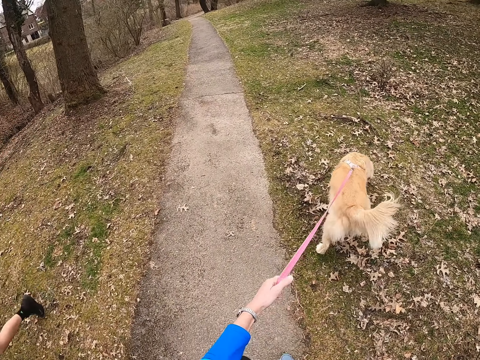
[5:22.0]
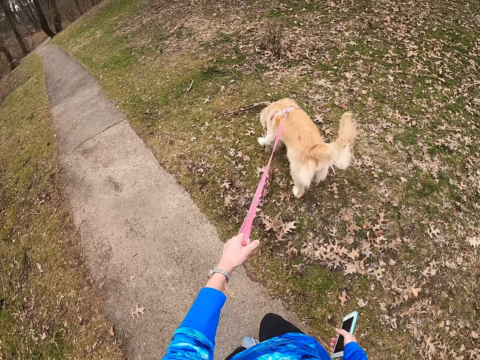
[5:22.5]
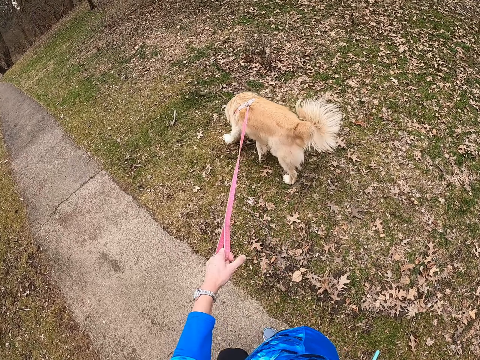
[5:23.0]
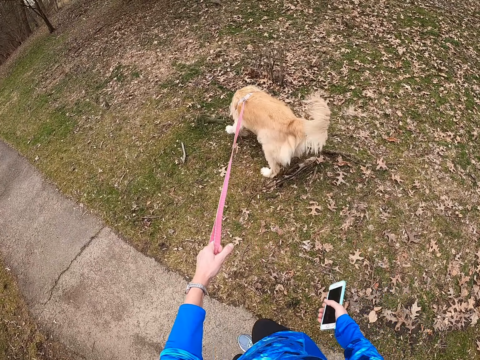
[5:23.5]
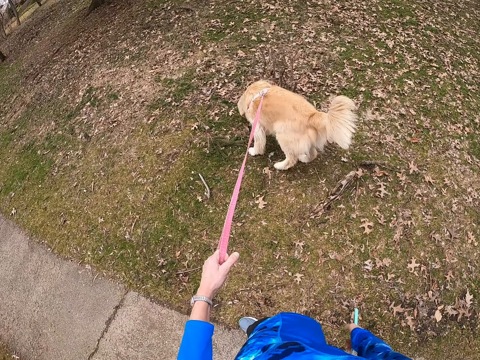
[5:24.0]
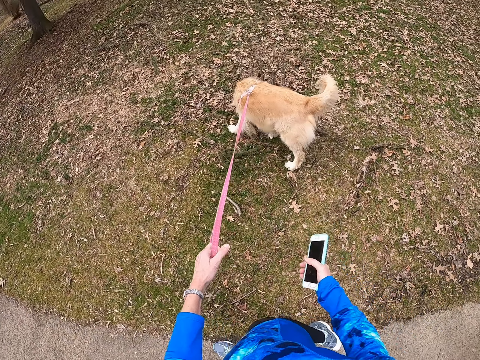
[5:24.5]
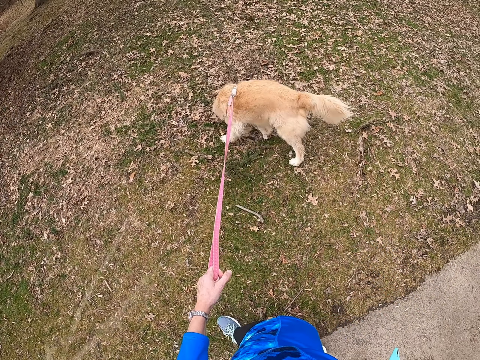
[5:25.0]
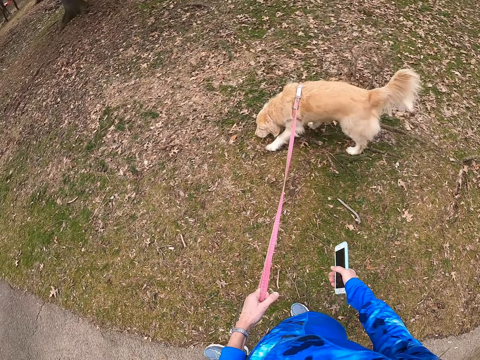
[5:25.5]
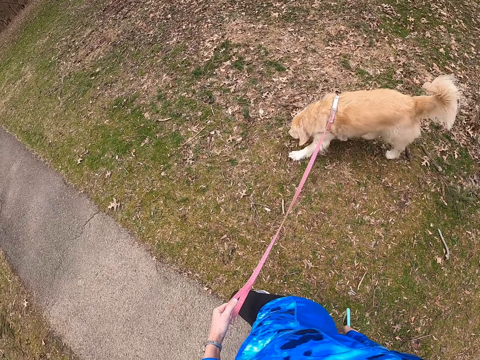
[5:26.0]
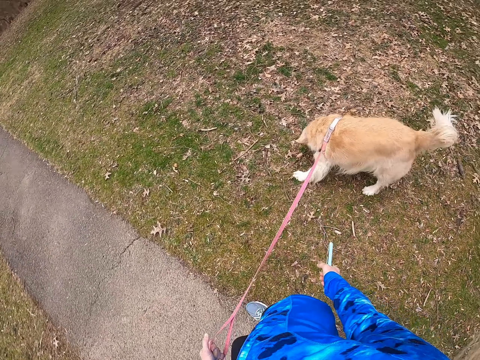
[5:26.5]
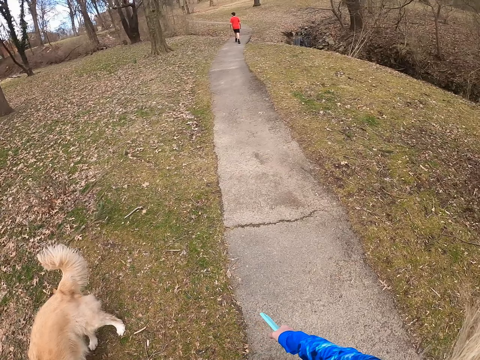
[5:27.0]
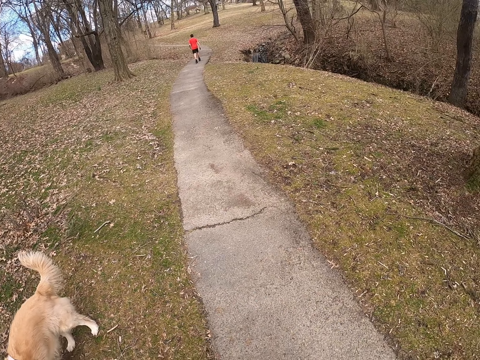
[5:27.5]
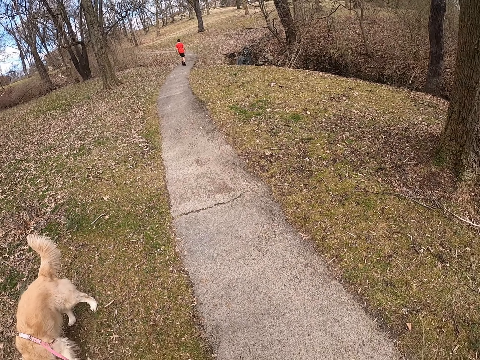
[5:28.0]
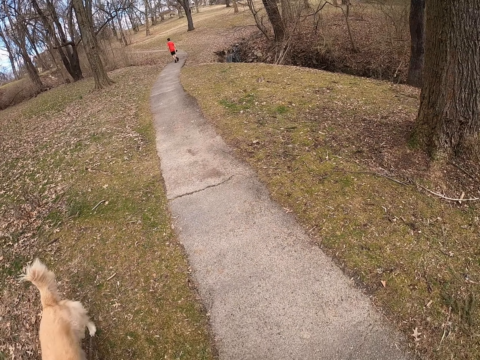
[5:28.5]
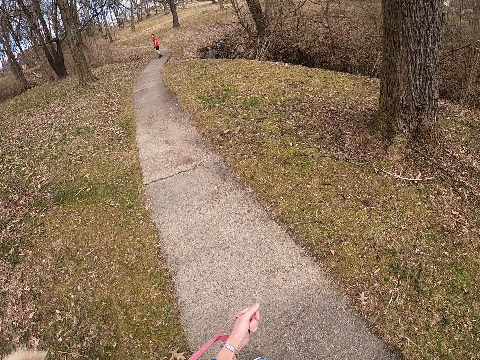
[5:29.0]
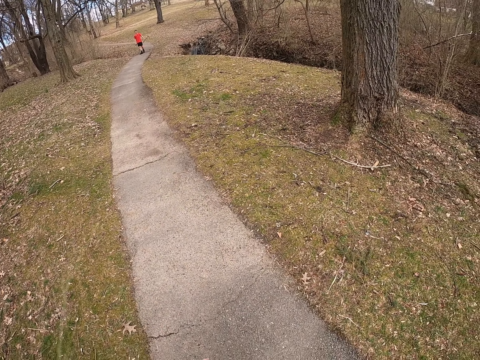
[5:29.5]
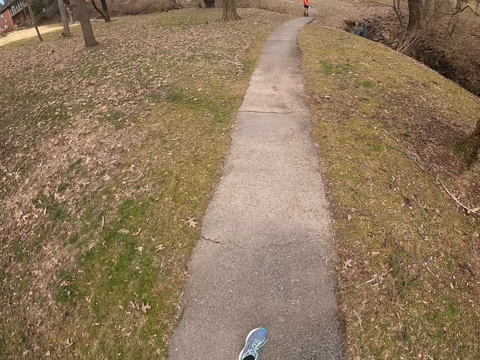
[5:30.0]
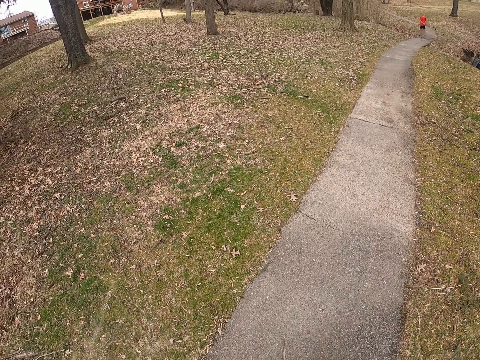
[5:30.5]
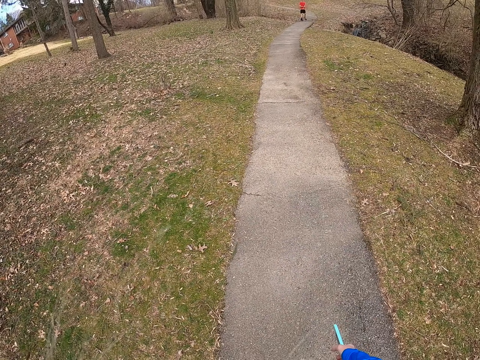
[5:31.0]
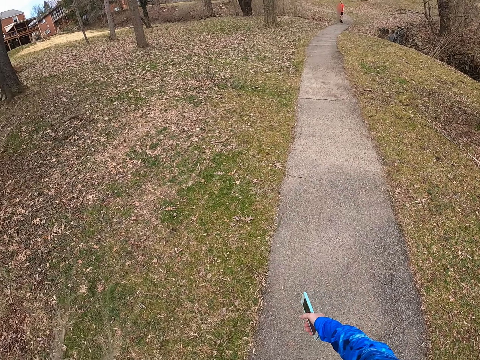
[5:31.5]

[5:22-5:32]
The camera wearer walks on a path. They pull the dog leash. They turn around the path. The person turns around the path.

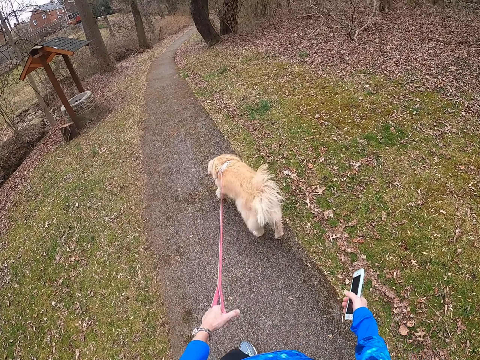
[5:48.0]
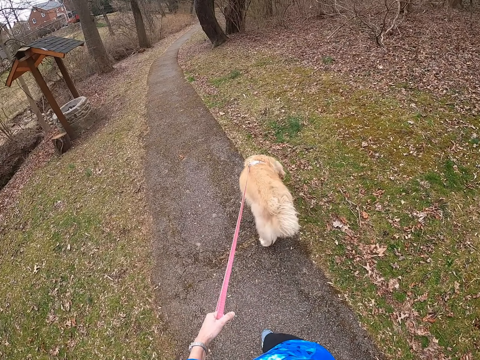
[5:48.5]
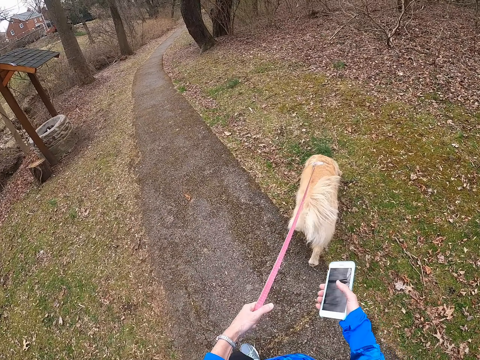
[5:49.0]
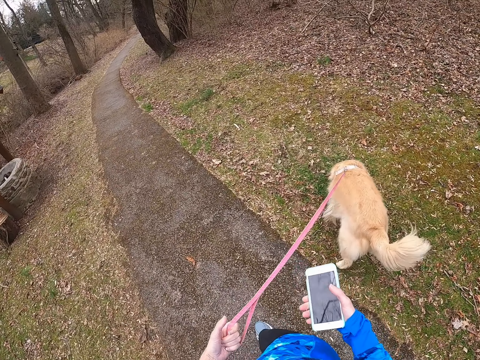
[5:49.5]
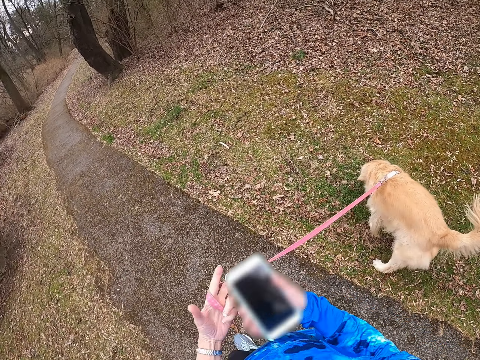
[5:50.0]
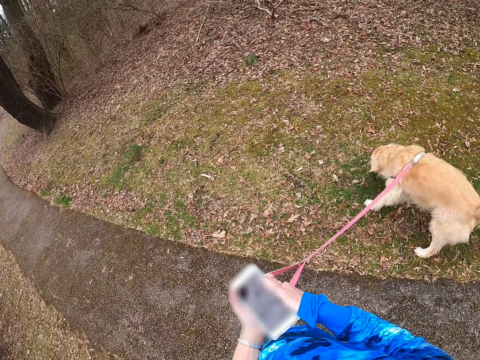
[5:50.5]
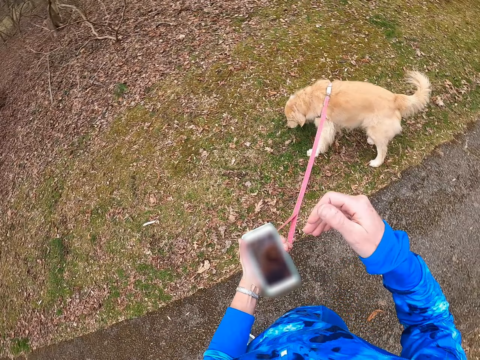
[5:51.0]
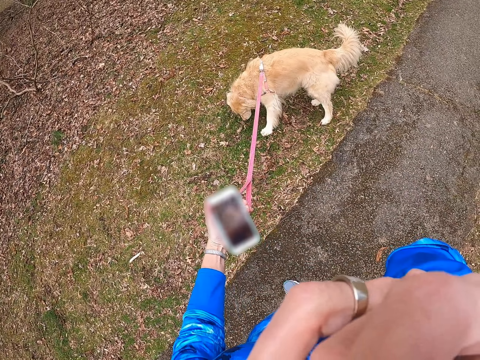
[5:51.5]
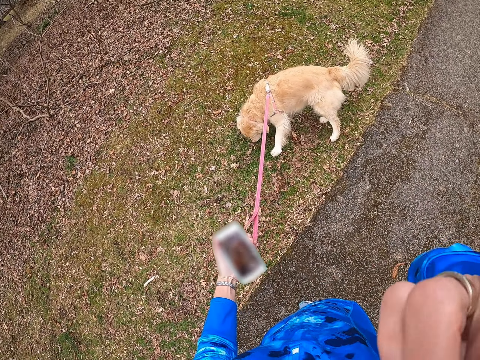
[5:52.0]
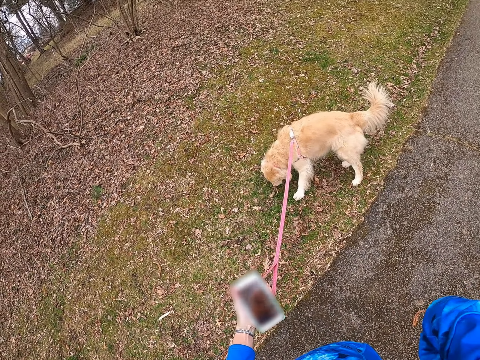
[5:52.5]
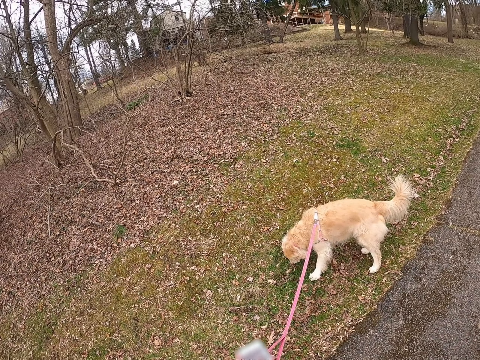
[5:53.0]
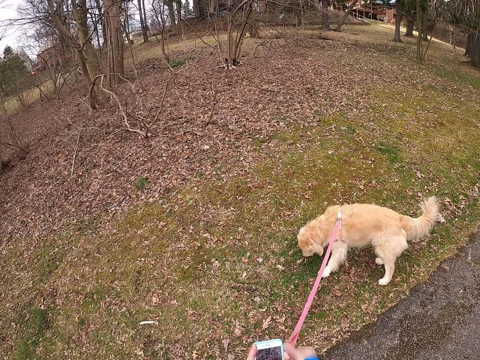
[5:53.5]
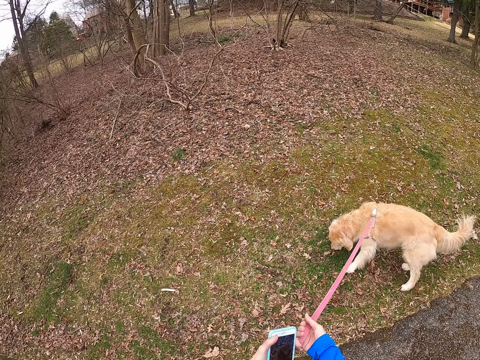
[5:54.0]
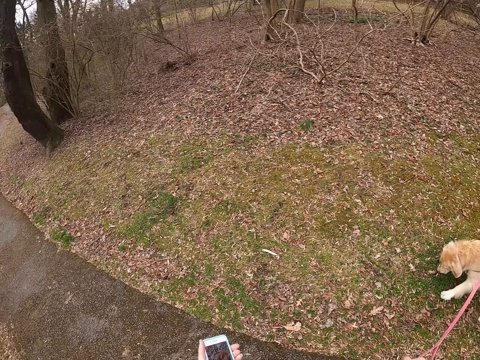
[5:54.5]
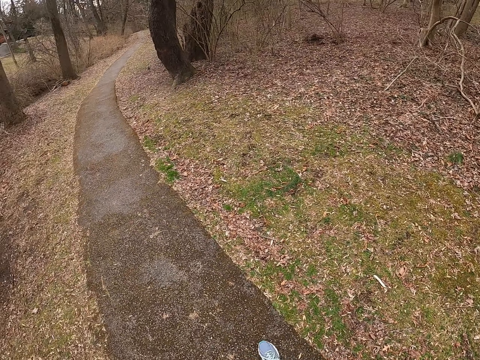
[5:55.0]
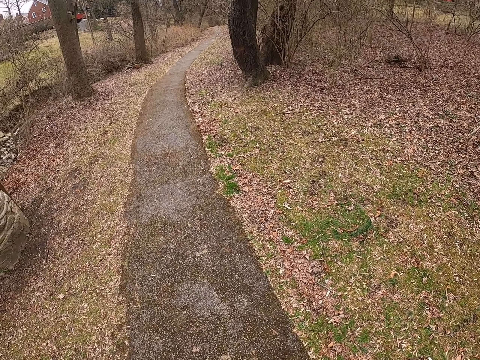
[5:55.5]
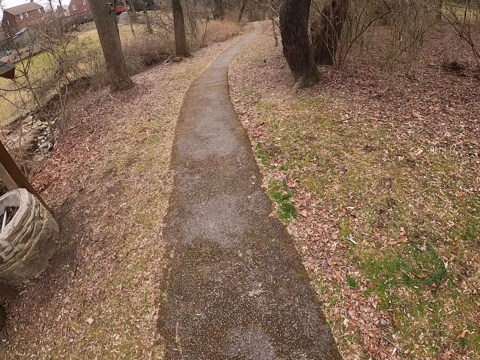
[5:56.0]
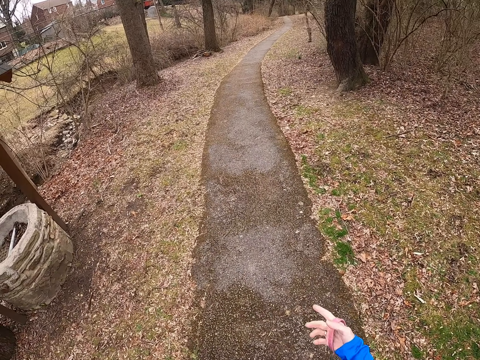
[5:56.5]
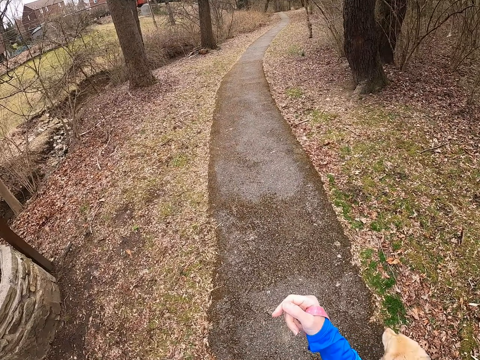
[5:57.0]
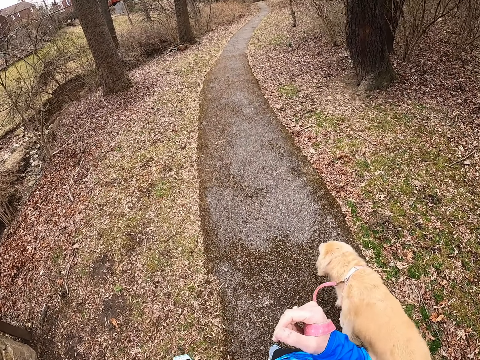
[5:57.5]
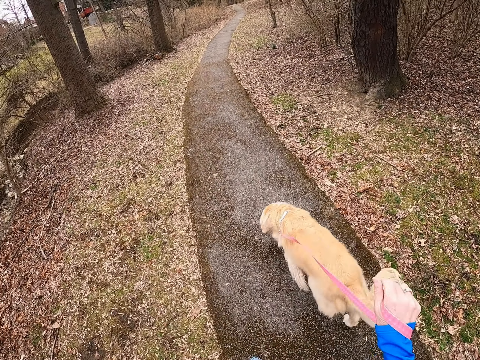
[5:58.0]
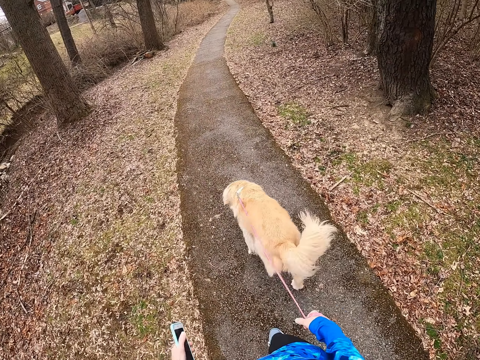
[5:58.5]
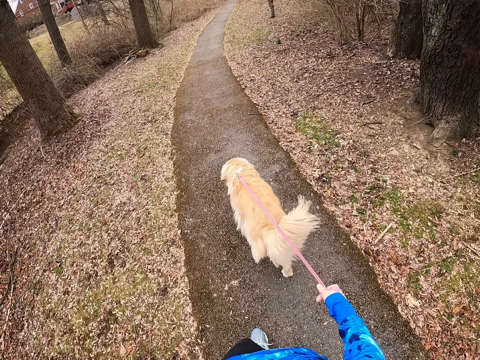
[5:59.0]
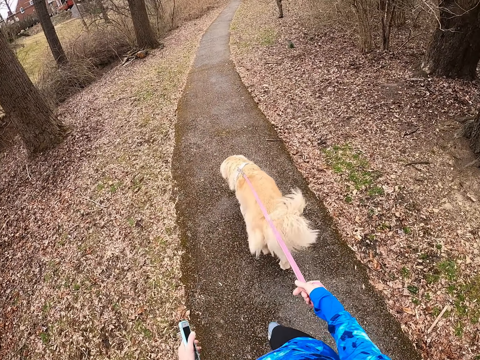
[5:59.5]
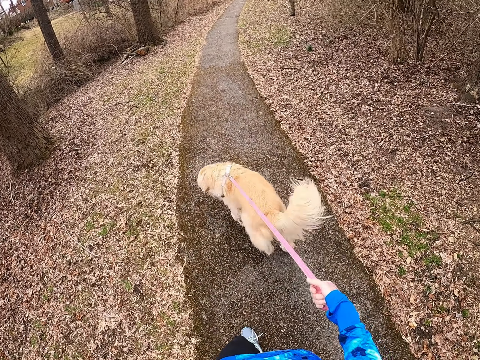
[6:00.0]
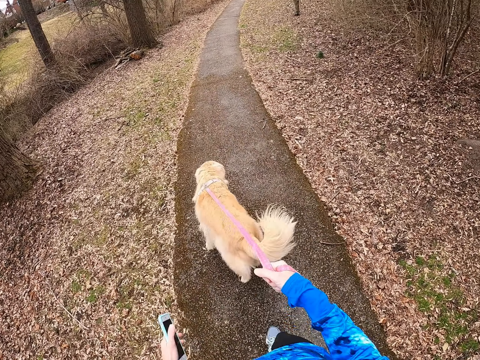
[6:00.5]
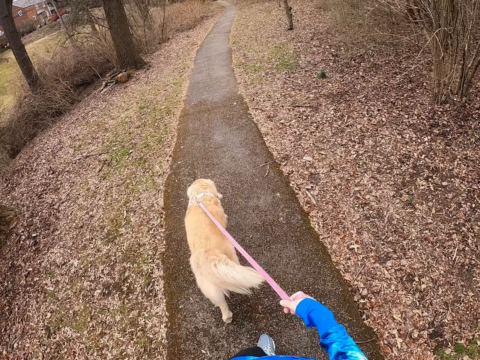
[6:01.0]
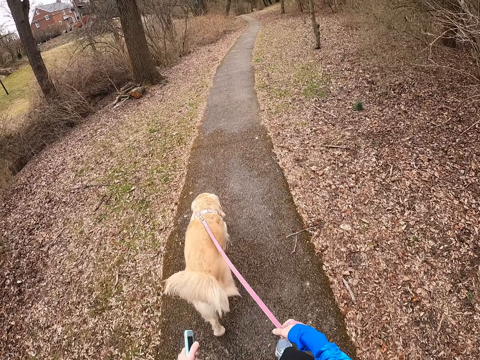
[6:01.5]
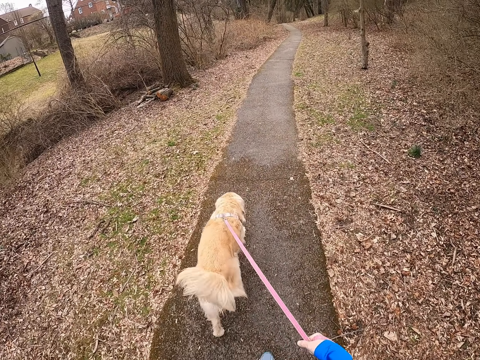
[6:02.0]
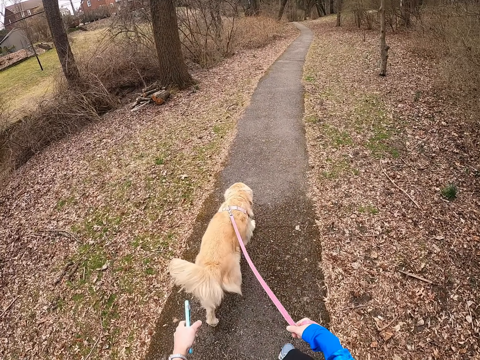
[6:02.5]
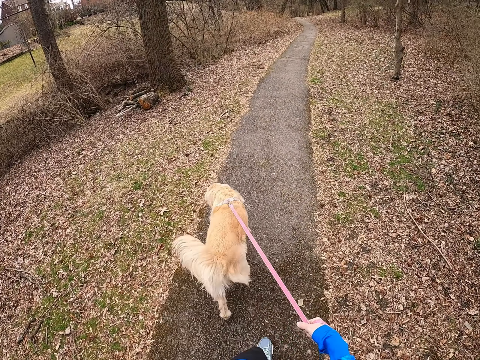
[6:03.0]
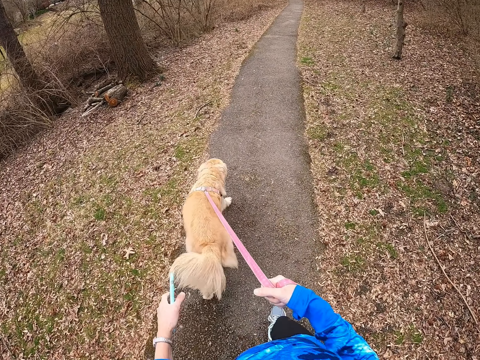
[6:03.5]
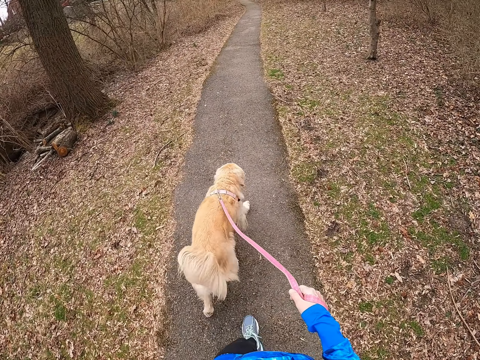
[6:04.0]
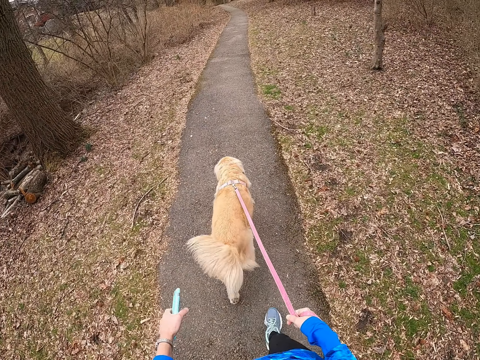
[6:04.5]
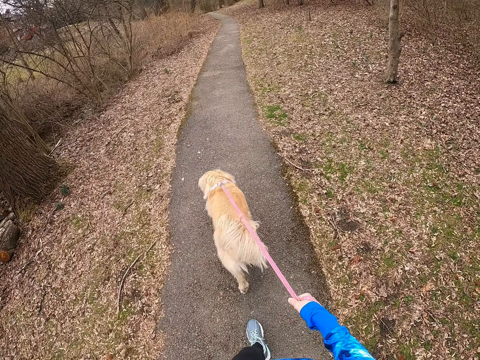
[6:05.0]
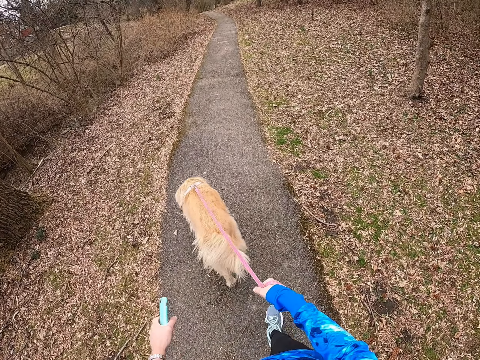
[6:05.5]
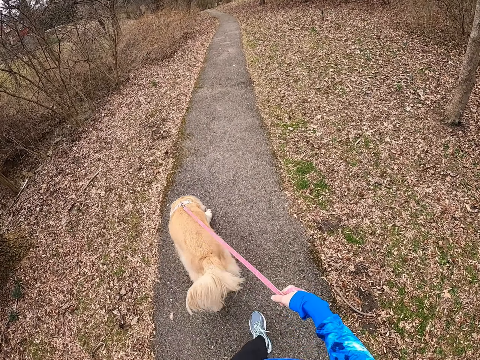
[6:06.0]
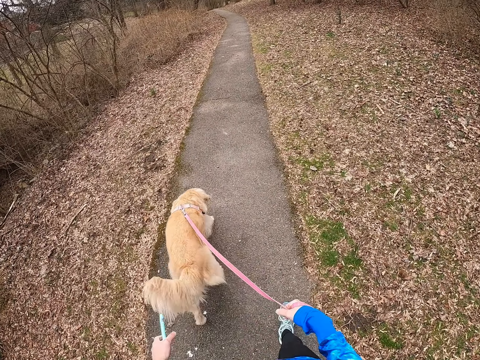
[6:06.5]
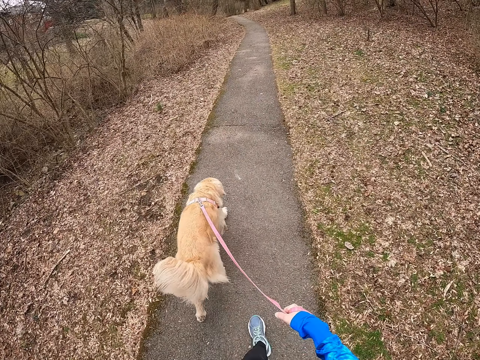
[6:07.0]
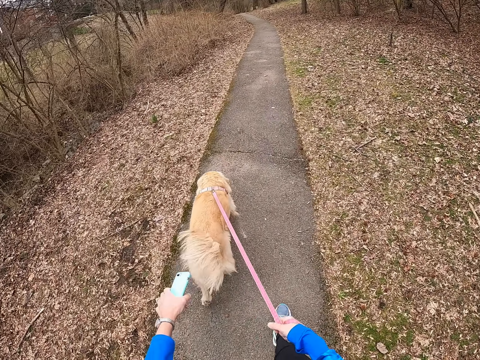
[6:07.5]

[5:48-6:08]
The camera wearer operates the phone. He looks at the phone. He touches his face. He turns around the path. He walks on the path. He continues walking holding a dog's rope.
